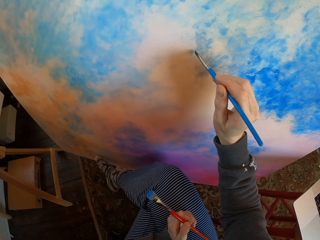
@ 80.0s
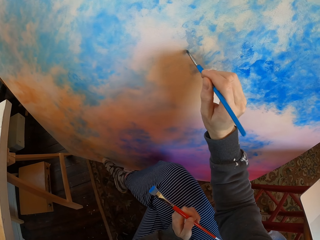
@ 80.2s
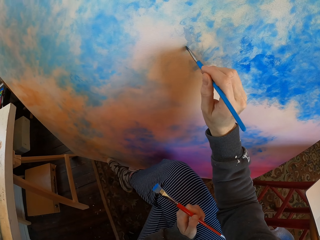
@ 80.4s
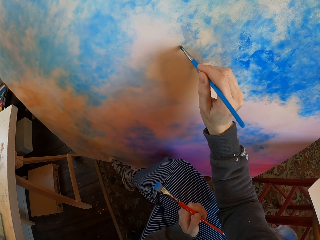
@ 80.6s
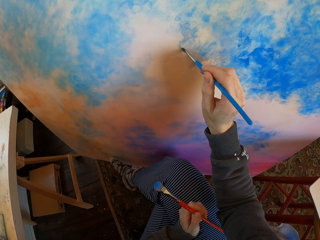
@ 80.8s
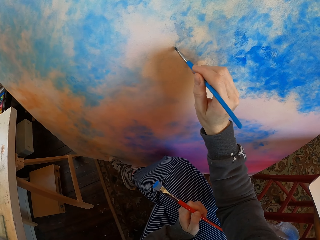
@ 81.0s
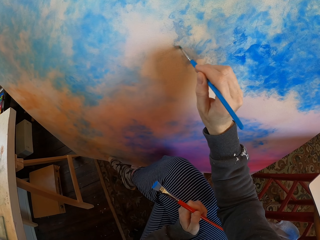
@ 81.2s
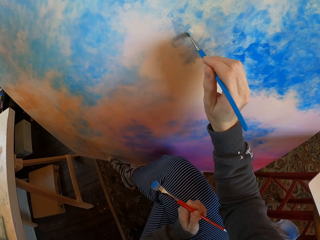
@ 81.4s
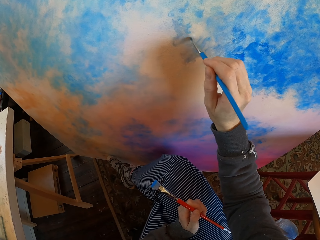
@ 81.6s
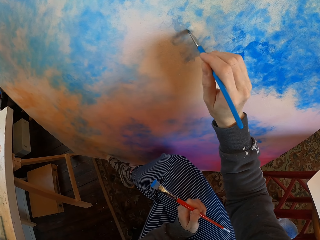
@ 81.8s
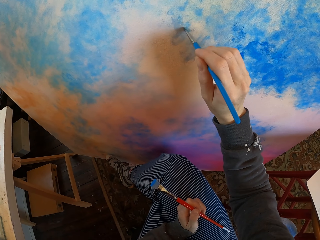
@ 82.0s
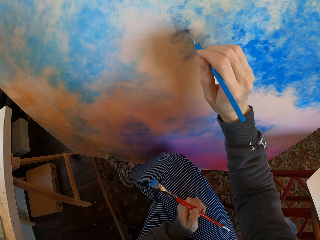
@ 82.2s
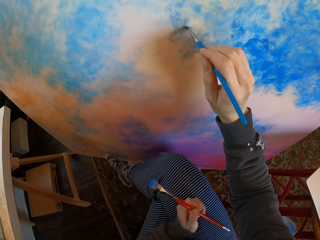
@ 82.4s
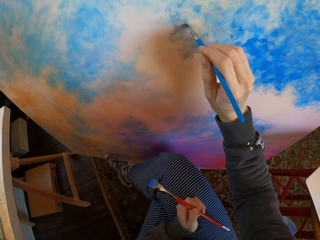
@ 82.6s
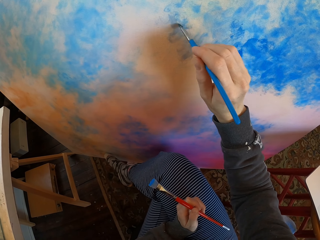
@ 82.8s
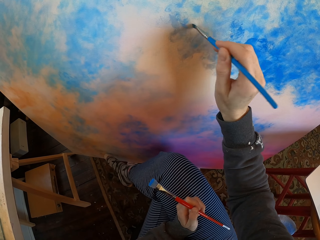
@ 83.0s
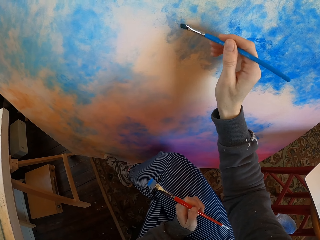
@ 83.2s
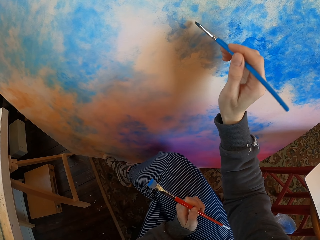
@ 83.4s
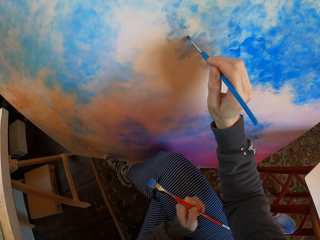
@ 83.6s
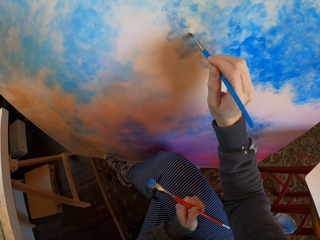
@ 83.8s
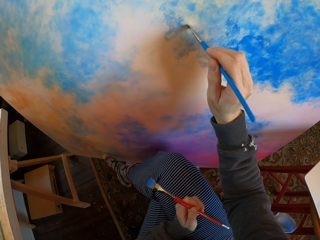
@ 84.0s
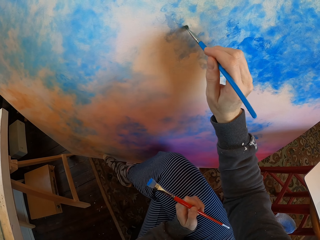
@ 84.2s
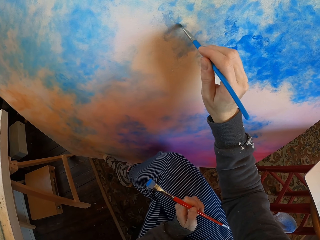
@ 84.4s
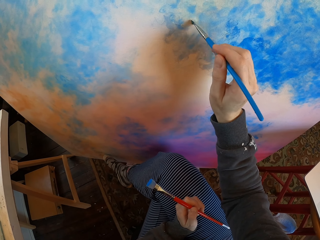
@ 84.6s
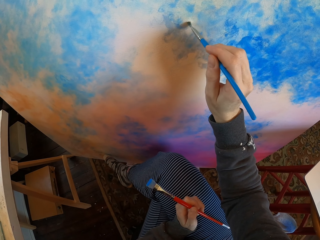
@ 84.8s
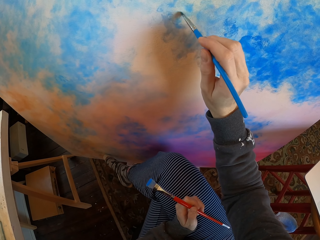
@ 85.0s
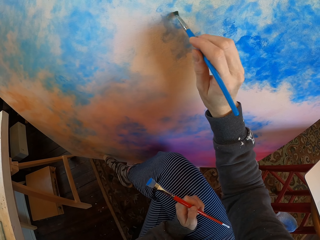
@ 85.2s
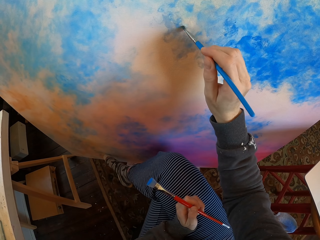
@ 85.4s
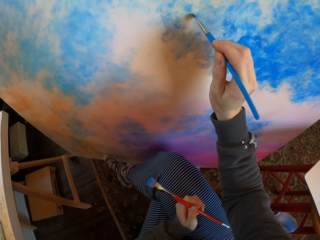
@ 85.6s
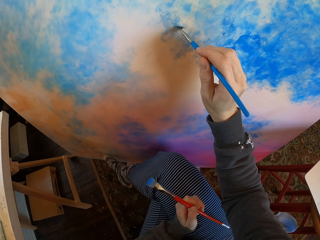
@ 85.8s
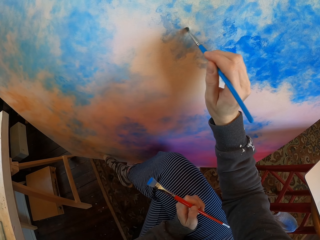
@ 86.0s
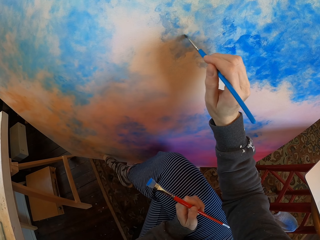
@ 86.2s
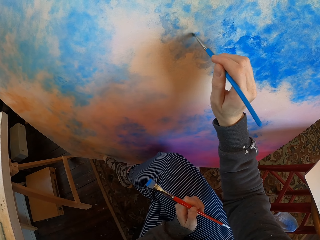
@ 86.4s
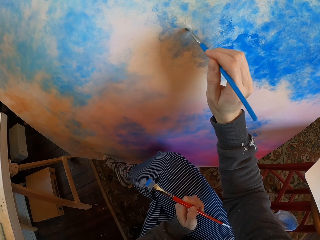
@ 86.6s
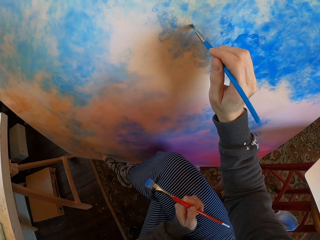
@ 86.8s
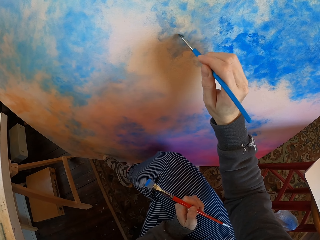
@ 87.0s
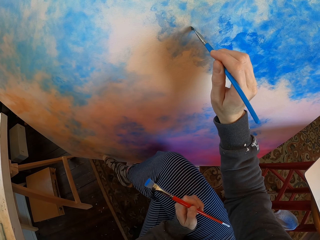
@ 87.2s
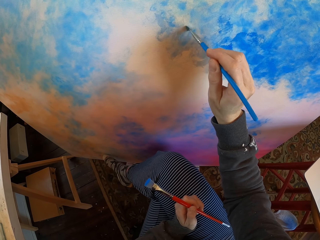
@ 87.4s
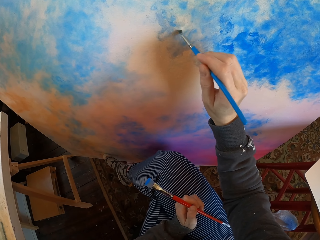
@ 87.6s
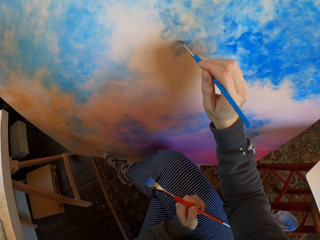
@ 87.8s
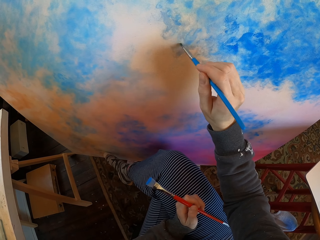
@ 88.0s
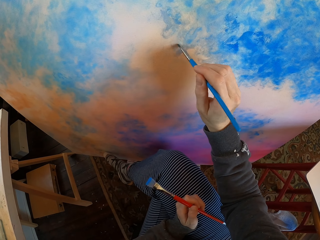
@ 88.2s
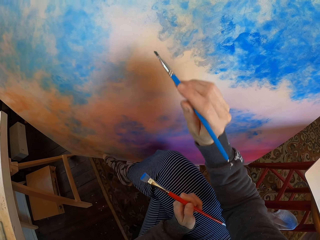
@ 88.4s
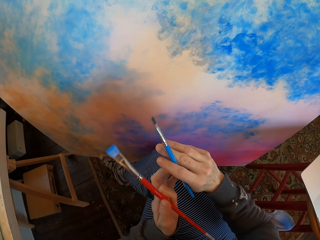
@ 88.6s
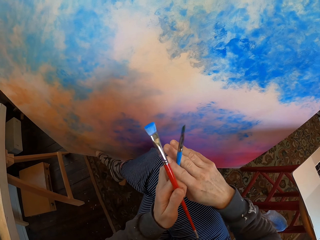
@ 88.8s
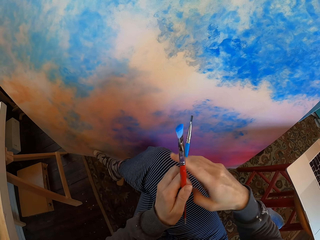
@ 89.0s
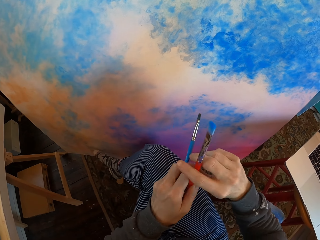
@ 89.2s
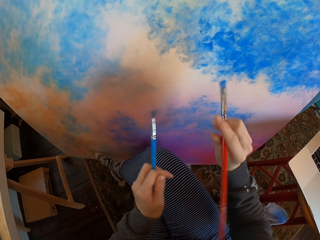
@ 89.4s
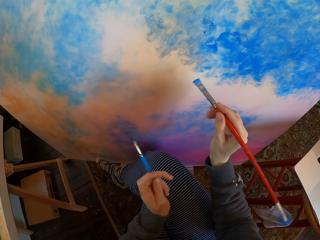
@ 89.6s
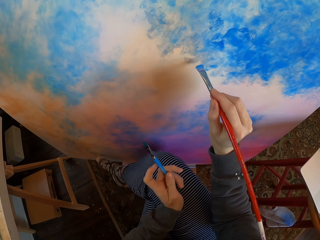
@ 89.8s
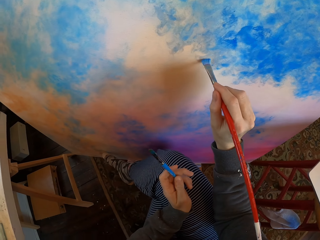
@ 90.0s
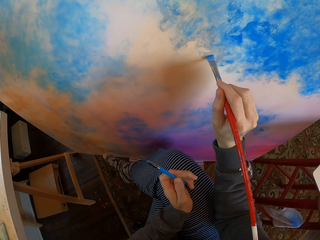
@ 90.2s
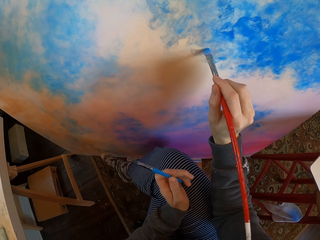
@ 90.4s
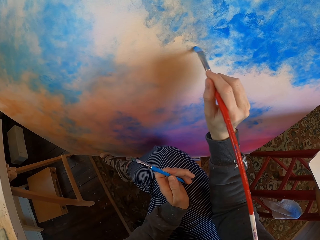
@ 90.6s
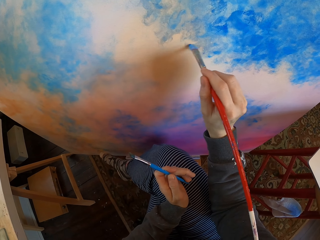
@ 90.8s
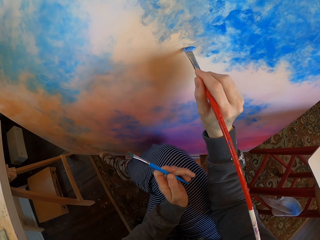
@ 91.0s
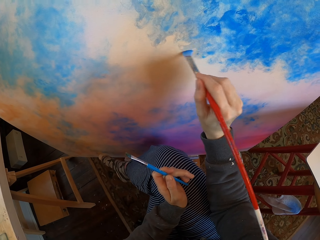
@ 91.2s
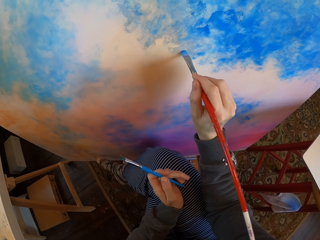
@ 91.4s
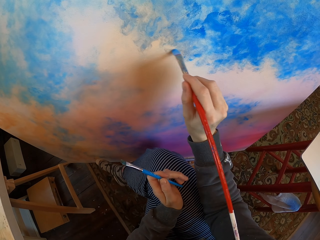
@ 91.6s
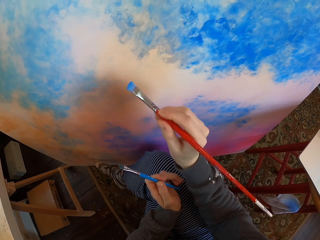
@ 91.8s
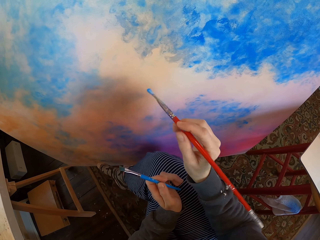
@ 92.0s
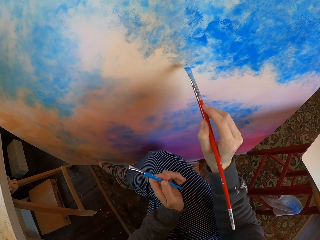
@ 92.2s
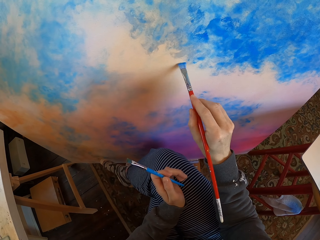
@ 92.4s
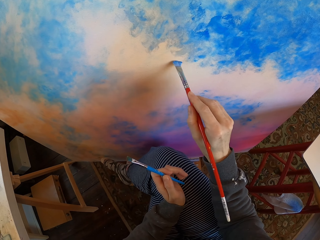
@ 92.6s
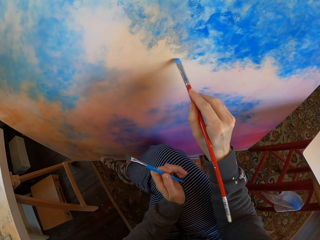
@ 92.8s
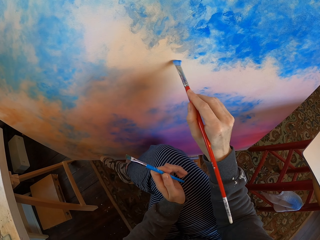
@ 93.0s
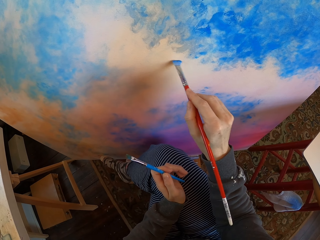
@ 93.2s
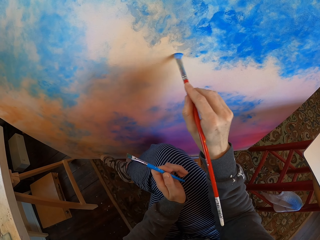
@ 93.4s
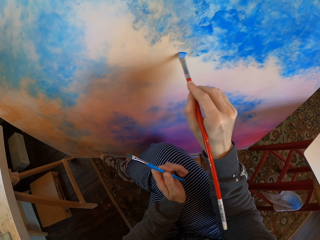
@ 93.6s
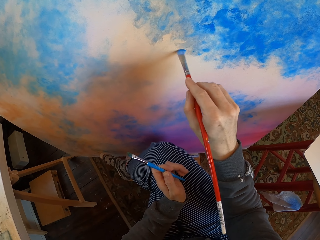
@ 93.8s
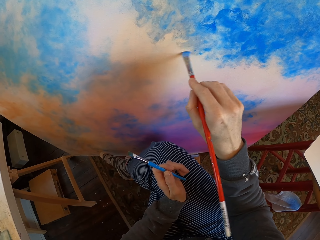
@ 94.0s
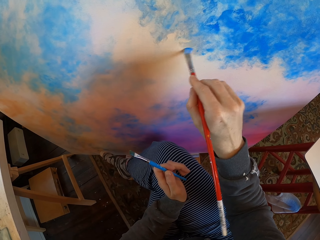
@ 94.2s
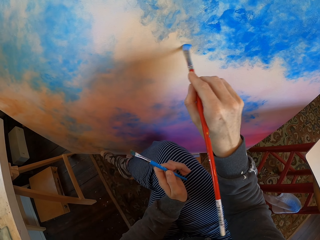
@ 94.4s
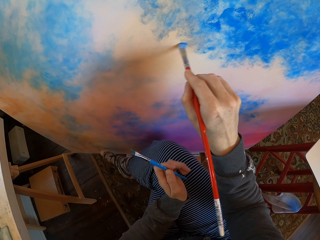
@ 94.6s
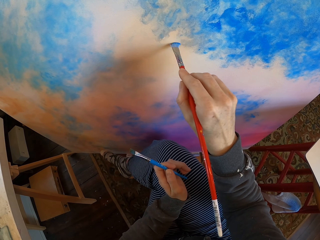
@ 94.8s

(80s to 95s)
The camera wearer turns to the side. He colors a board with a drawing color brush. He exchanges a paint brush. He holds the paint brush with his hands. He paints the manila paper on the floor with the paint brush.

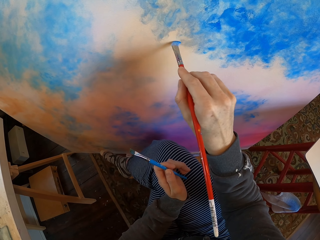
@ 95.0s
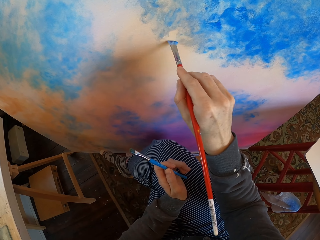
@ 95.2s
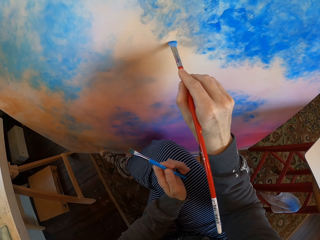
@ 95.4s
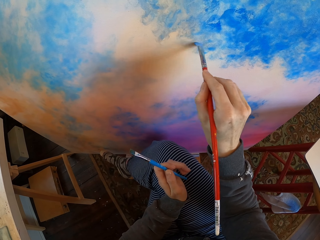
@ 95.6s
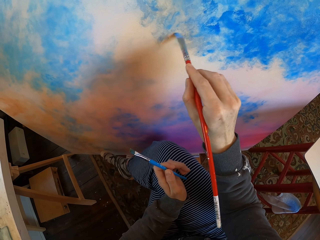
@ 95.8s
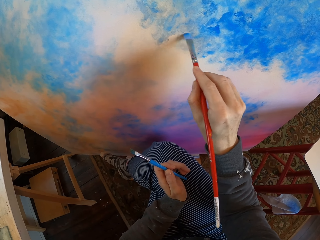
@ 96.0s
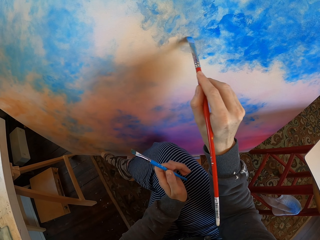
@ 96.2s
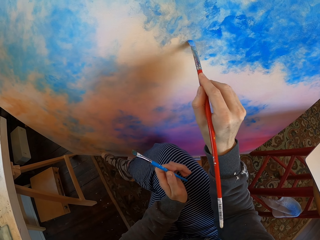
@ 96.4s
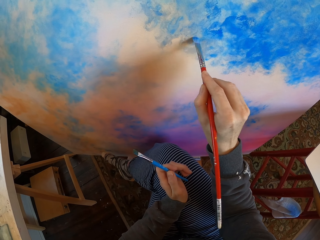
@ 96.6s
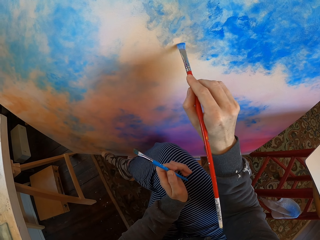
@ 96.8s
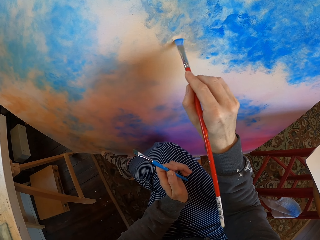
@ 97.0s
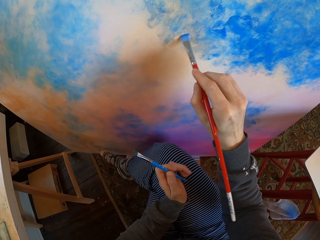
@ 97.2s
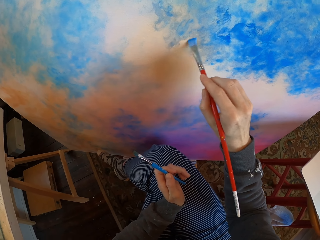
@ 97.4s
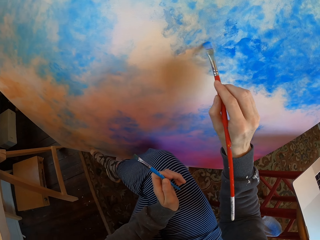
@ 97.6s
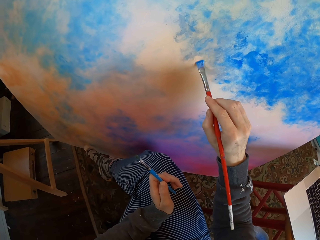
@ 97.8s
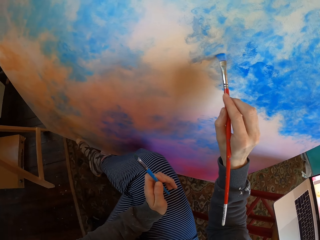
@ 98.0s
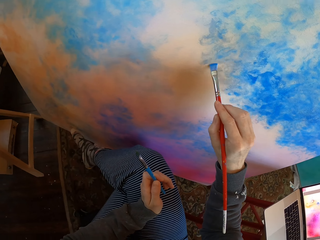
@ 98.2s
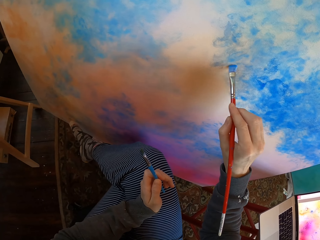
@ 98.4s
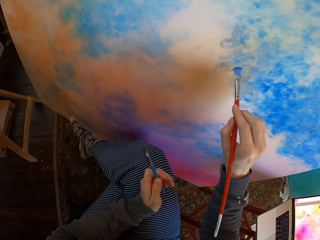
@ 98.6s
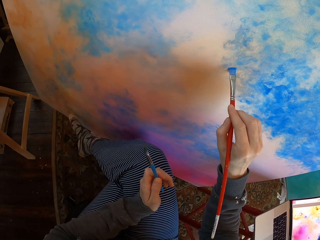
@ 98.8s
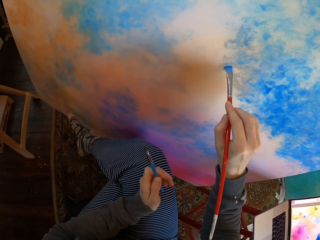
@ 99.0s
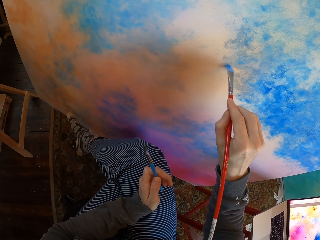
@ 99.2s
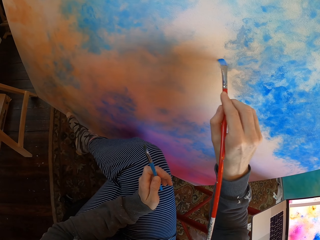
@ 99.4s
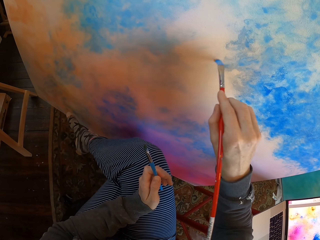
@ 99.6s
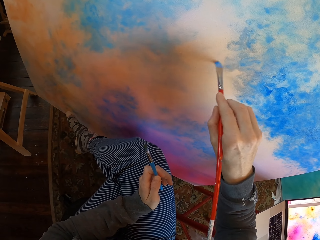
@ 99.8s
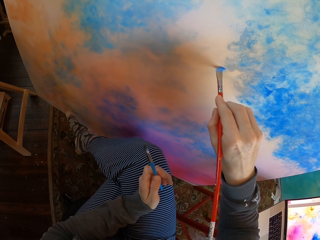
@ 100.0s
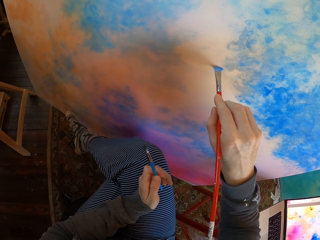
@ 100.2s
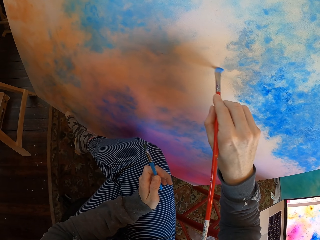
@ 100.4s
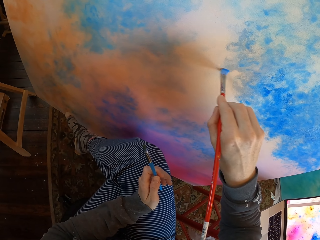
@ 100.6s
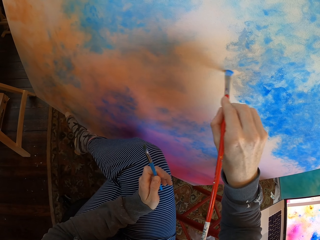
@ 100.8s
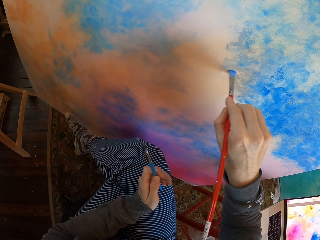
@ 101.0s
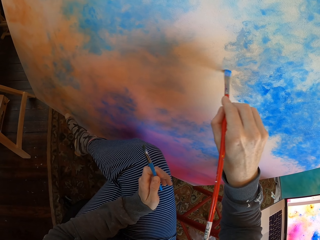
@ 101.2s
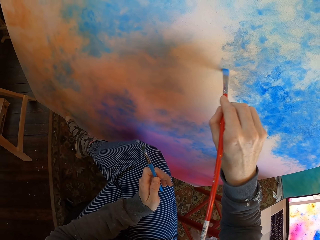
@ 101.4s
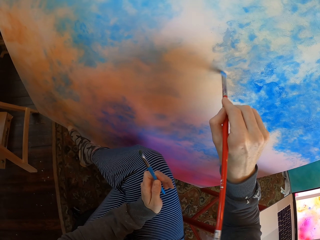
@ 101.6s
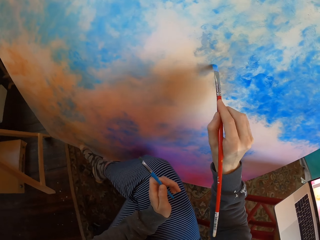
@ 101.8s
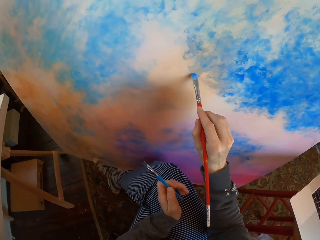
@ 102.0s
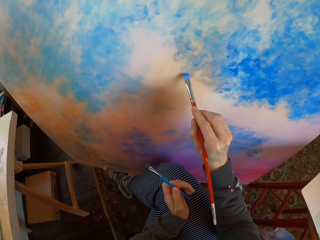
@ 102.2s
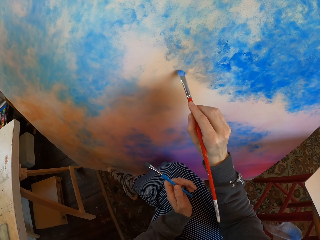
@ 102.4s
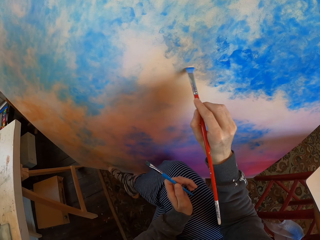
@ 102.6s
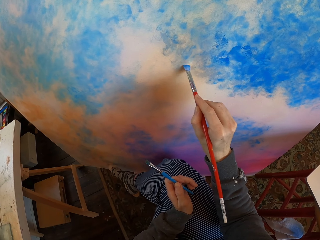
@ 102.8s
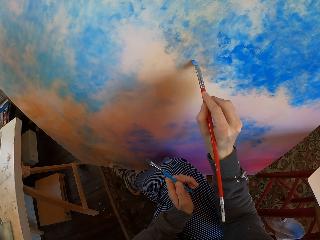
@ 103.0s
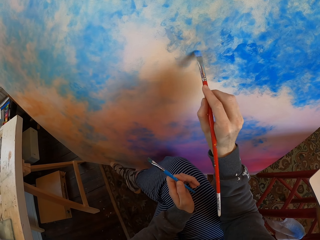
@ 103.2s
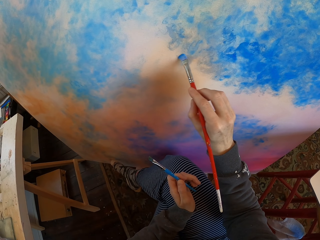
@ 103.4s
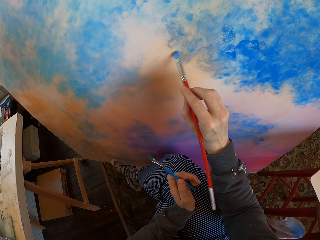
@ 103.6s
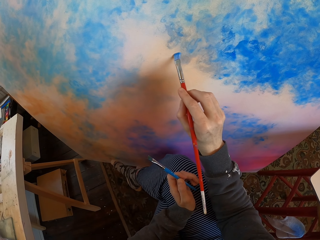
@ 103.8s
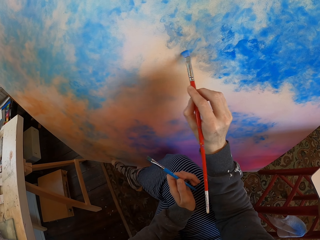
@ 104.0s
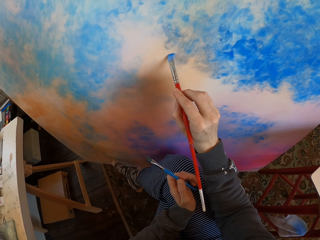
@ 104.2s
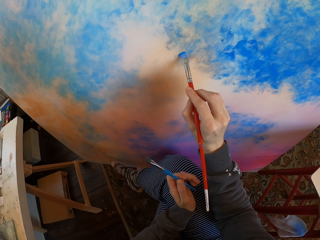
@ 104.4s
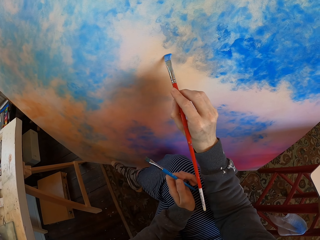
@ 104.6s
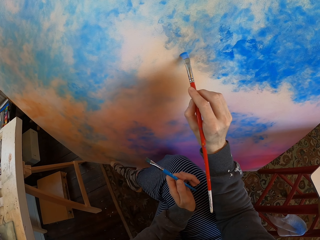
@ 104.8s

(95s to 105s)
The camera wearer turns to the side. They color a board with a drawing color brush. They turn to the side. They color the board with the drawing color brush.
